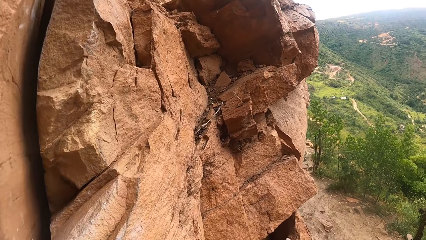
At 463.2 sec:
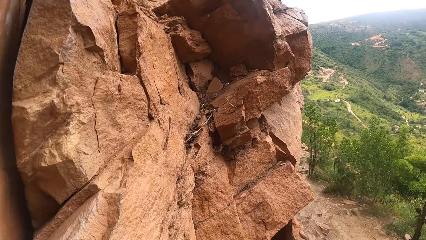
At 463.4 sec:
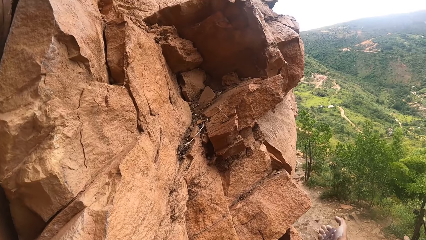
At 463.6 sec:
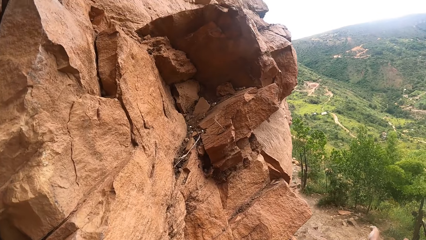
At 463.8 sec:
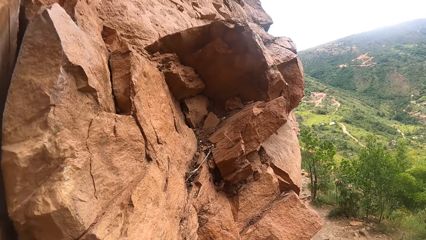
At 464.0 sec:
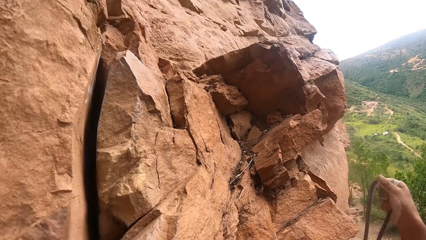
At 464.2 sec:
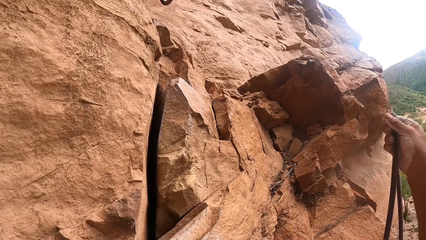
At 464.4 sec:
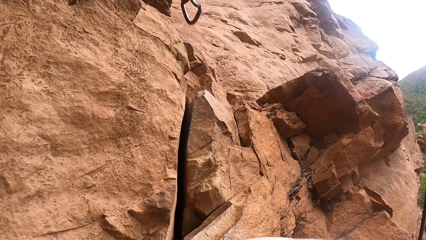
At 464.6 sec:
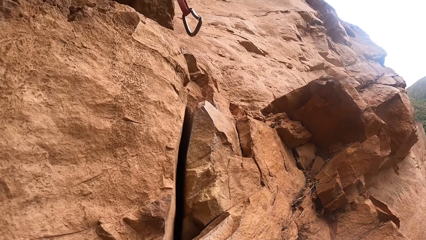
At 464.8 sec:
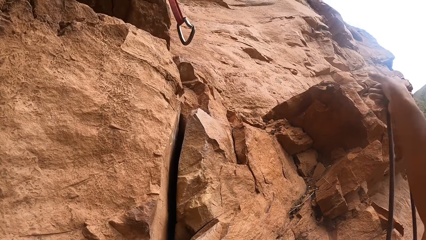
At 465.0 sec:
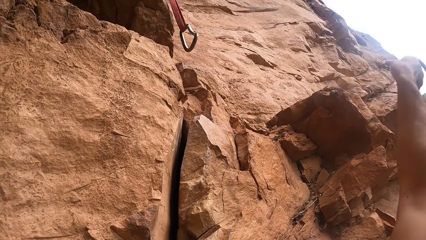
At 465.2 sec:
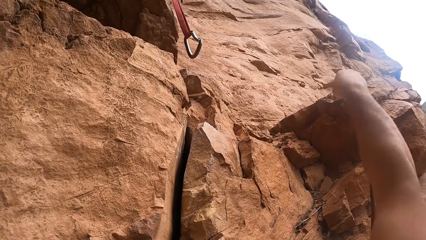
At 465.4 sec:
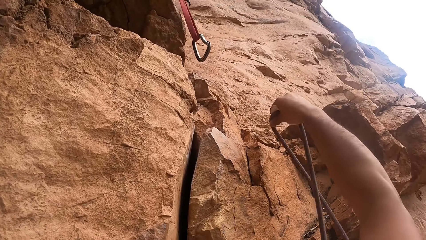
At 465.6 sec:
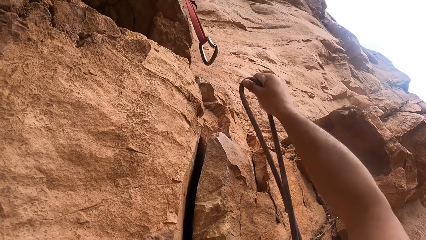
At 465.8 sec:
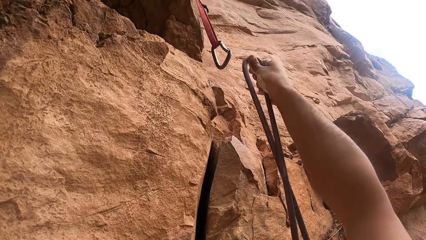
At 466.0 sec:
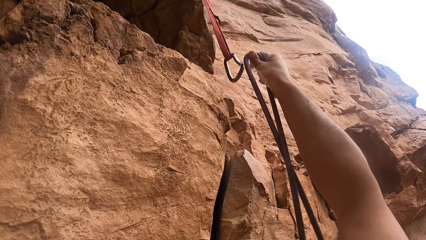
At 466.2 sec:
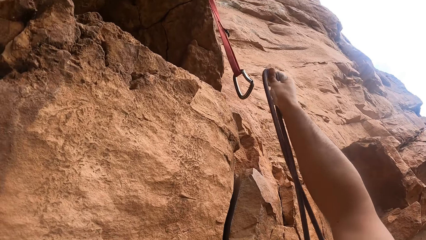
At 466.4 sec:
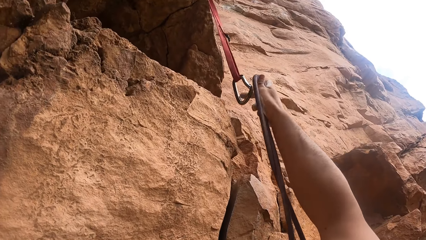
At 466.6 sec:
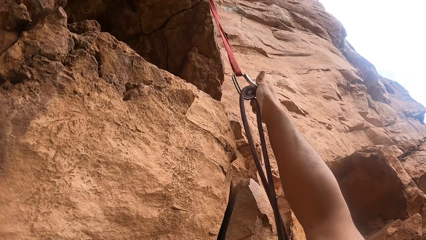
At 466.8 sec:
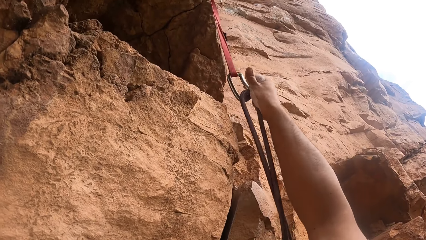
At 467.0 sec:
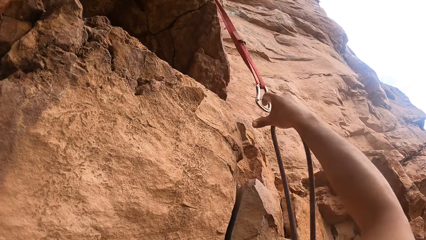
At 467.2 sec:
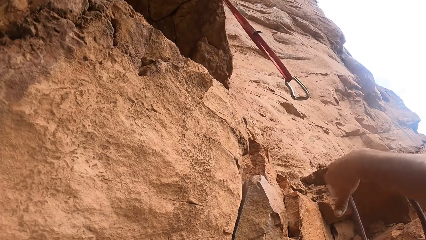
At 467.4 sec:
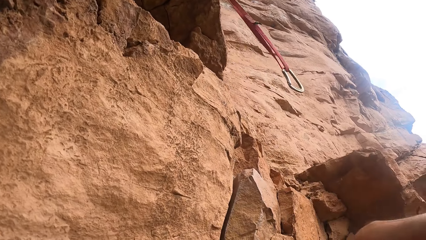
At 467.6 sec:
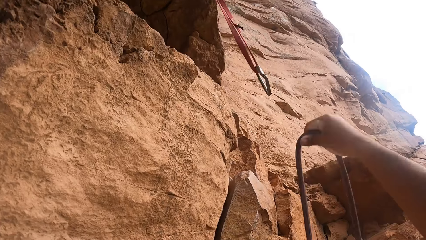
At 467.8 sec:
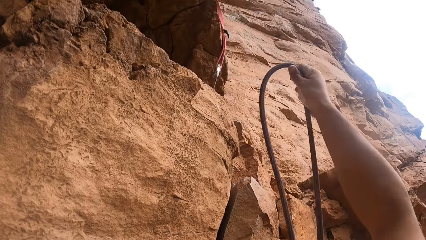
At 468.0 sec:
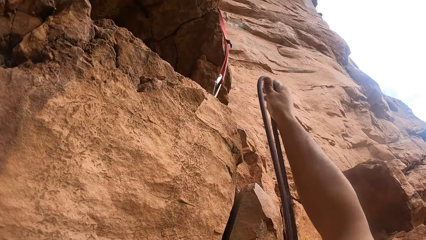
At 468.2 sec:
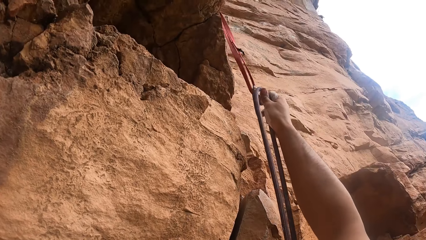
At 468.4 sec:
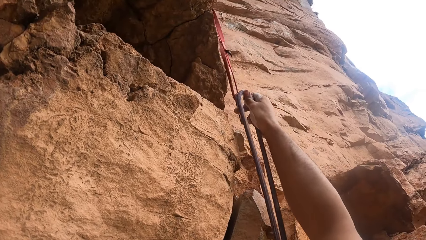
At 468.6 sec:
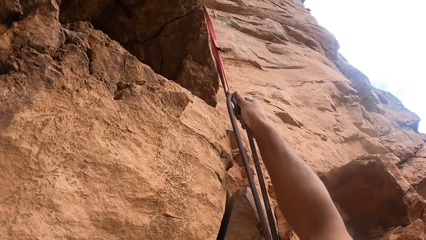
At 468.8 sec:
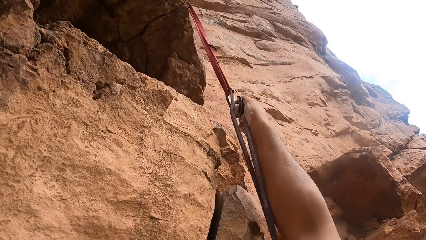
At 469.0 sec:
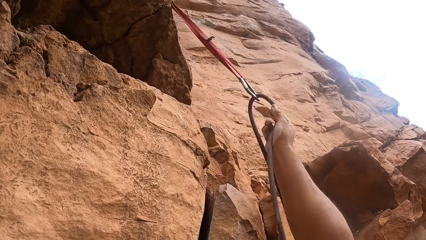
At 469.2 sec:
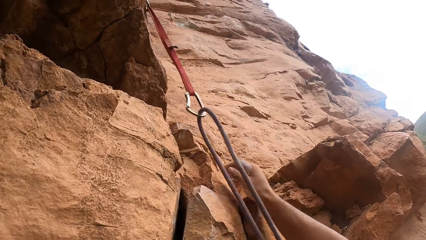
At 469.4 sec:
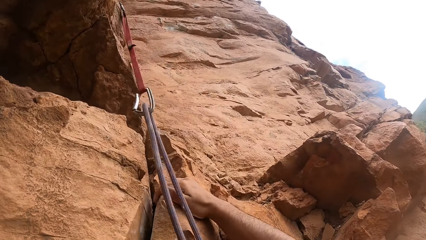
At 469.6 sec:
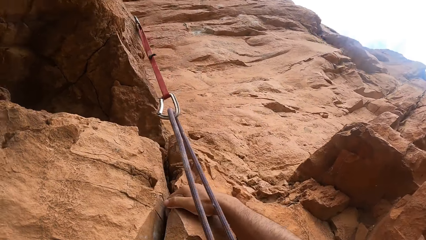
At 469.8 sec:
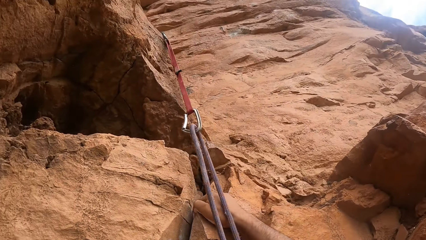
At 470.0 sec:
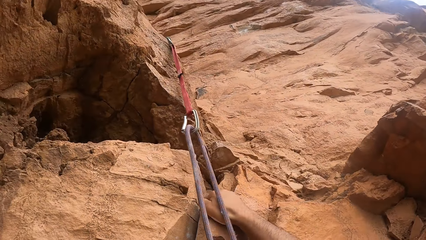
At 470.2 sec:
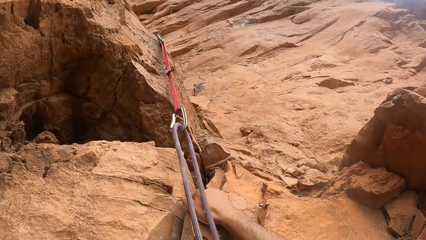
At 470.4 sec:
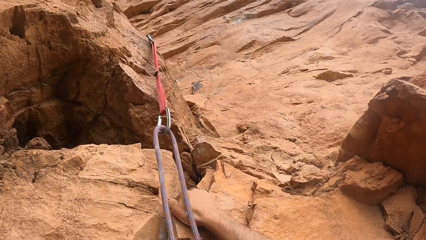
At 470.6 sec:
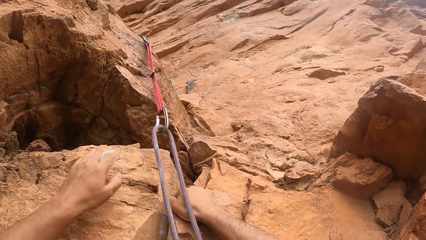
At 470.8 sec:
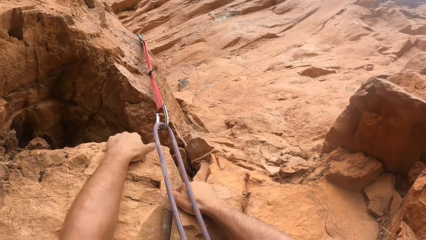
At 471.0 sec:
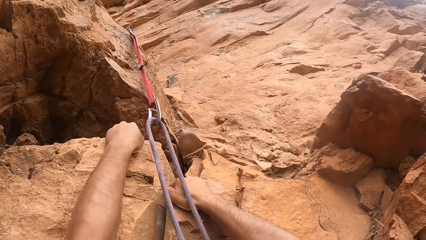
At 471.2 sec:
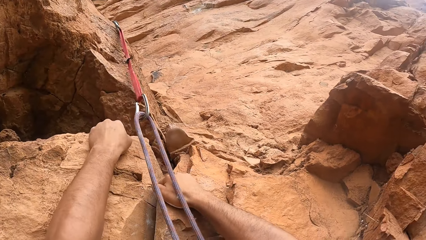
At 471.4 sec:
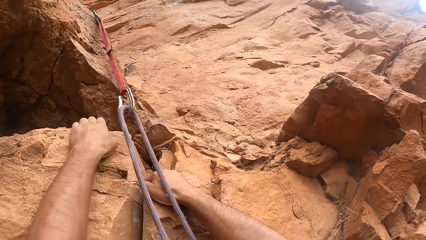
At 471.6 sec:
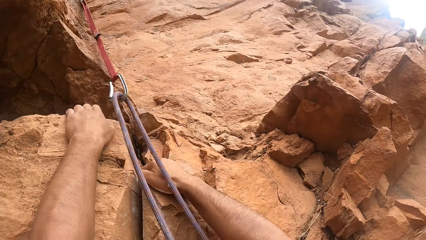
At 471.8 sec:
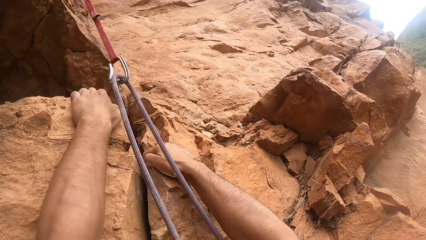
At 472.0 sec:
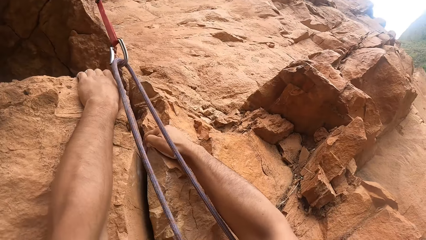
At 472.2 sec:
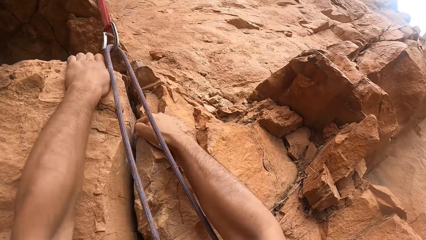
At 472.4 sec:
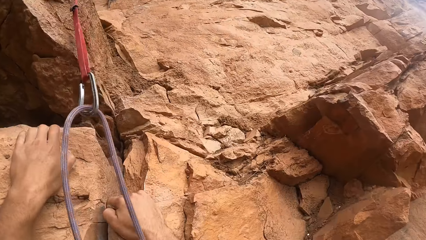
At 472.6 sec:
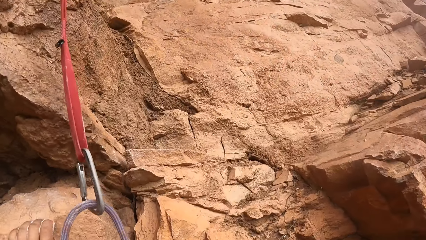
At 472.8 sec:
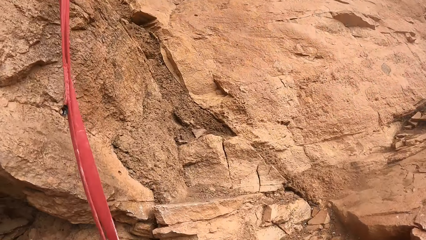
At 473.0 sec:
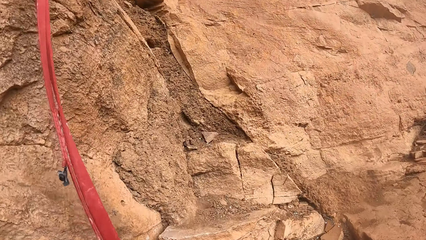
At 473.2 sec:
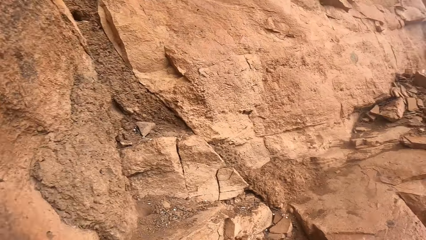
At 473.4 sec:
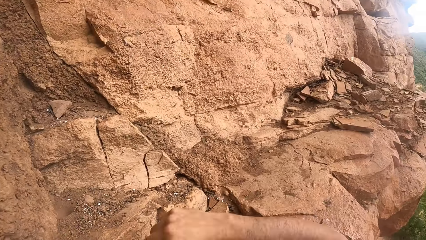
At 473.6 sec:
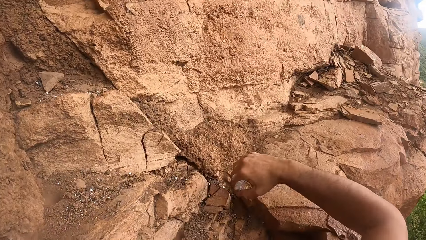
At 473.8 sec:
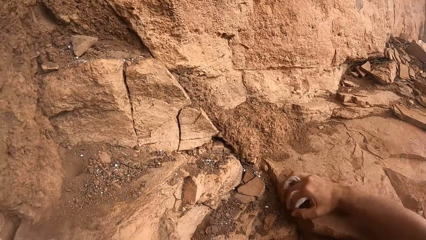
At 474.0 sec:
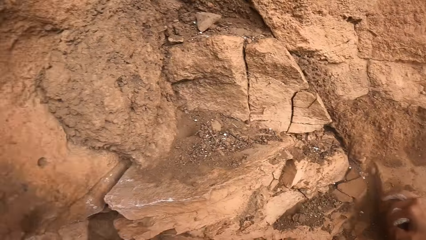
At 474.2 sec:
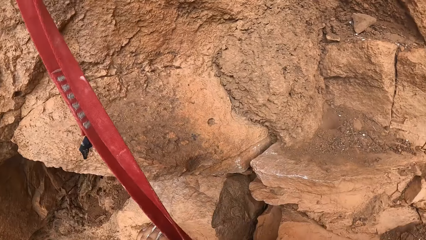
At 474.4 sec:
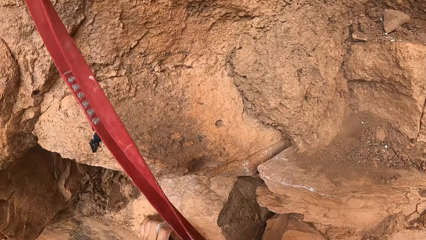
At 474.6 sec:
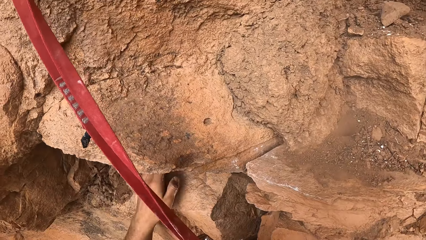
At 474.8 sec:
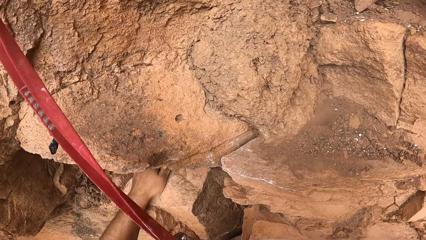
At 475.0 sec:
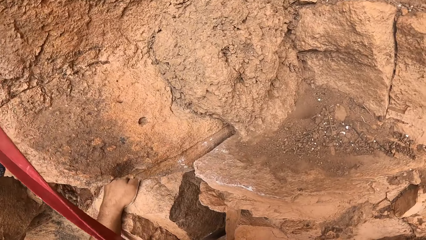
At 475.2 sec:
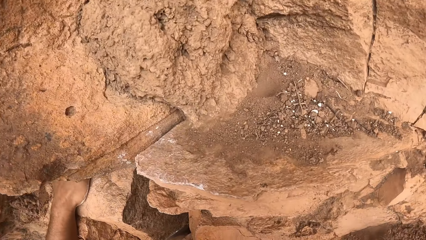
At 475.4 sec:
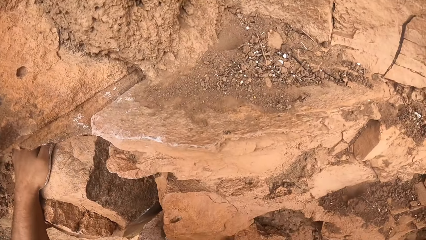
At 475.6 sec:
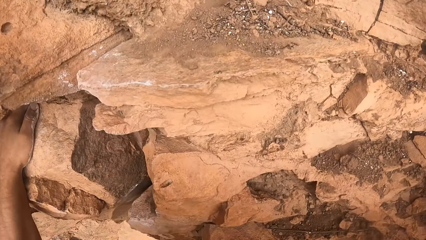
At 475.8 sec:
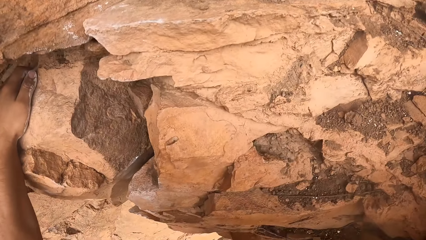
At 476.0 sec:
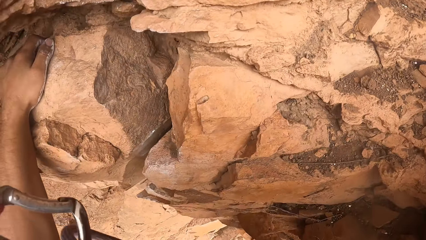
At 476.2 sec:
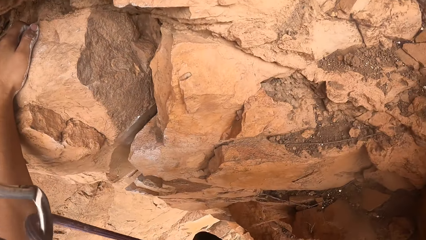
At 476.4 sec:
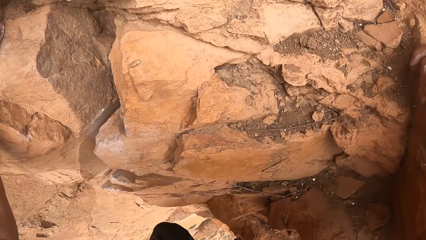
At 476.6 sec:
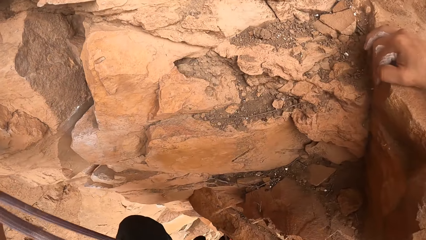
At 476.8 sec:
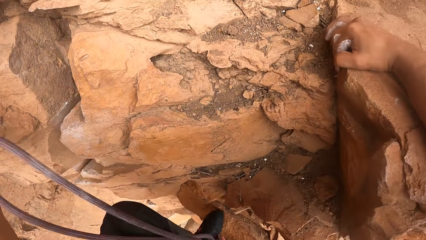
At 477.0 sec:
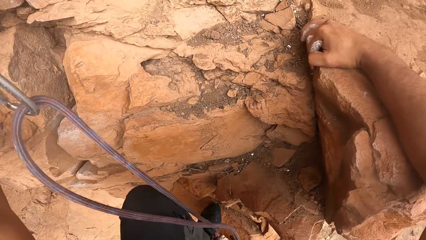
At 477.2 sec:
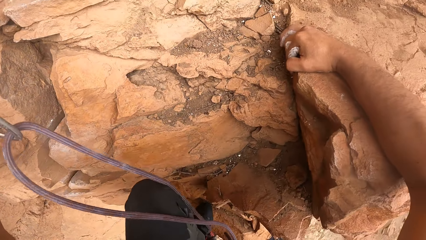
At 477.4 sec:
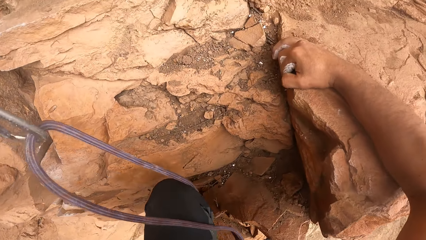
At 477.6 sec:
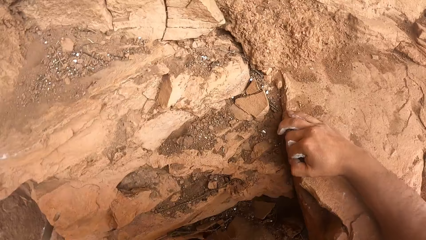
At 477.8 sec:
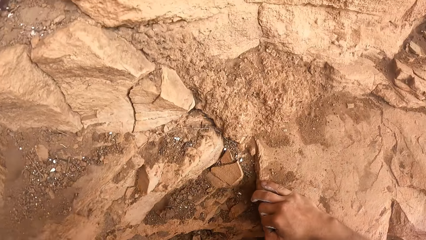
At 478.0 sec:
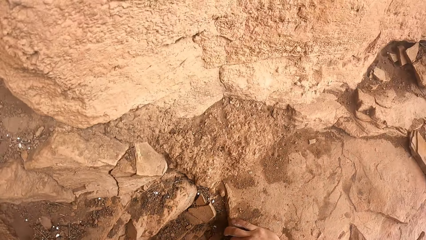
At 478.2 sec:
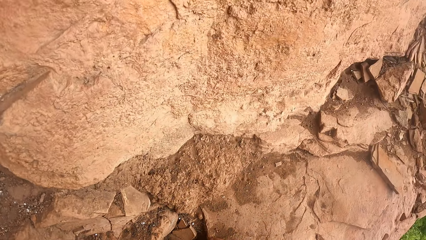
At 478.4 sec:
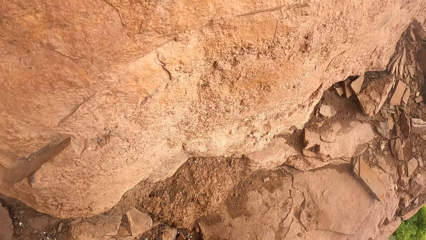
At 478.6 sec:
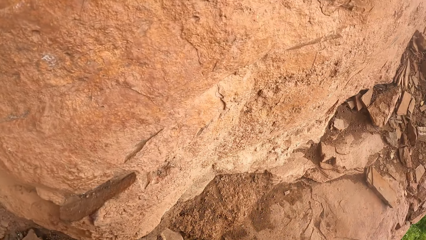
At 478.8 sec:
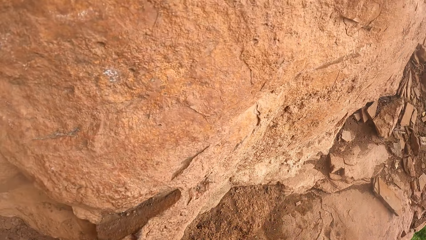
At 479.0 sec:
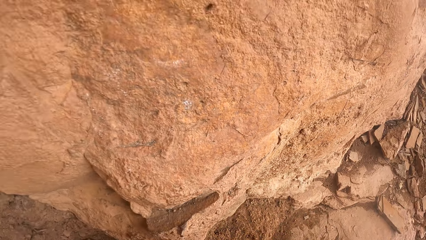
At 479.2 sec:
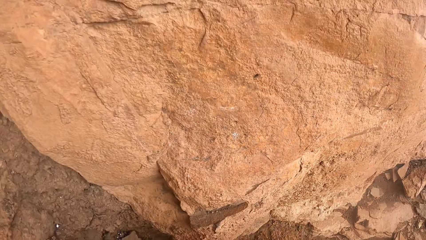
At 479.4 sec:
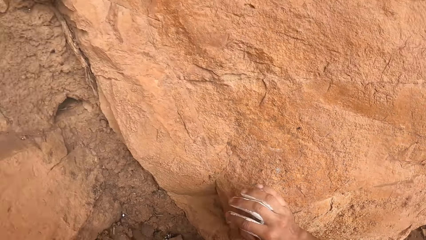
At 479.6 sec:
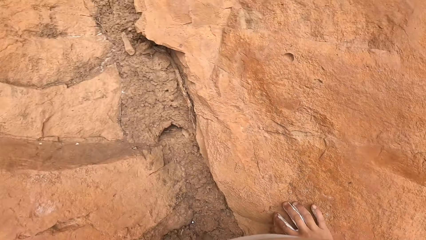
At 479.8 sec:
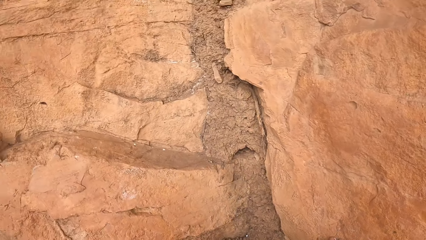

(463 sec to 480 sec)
The camera wearer looks down around a rock. They pull the rope. They fix the rope to a trad. They grasp the rock with the right hand. They grasp the rock with the left hand. They look around the rock. They grasp the rock with the left hand. They look down on the rock.
